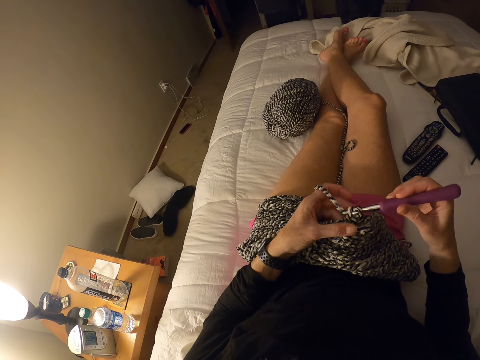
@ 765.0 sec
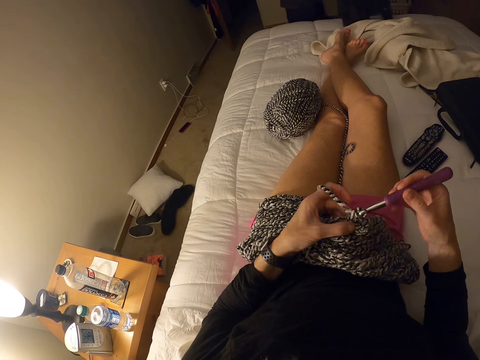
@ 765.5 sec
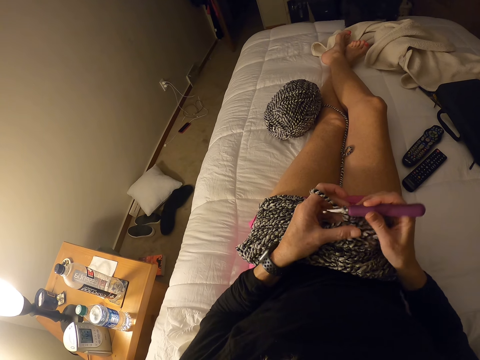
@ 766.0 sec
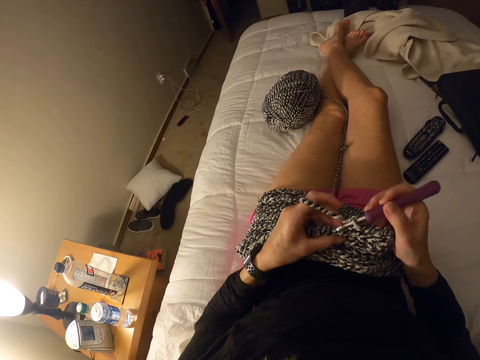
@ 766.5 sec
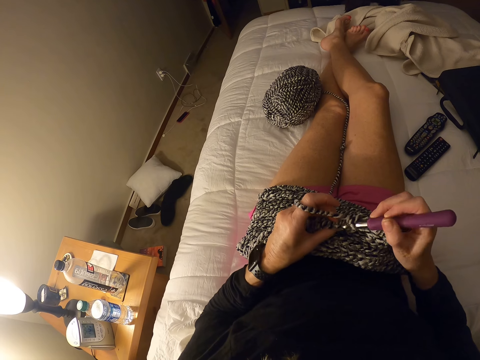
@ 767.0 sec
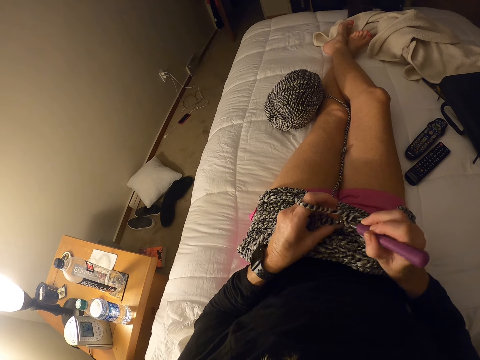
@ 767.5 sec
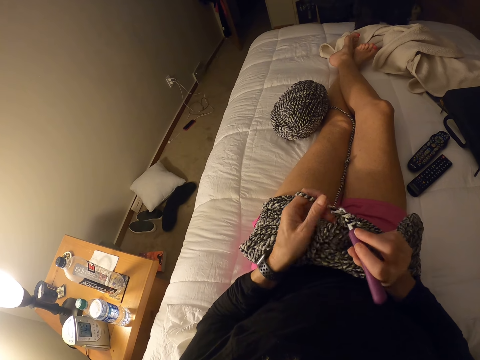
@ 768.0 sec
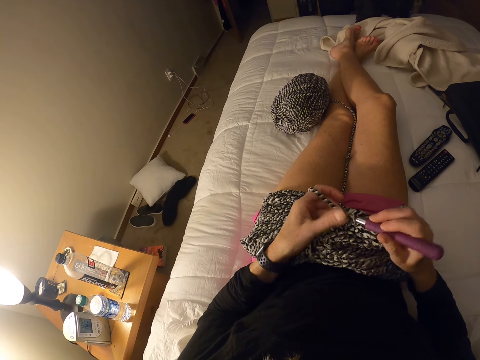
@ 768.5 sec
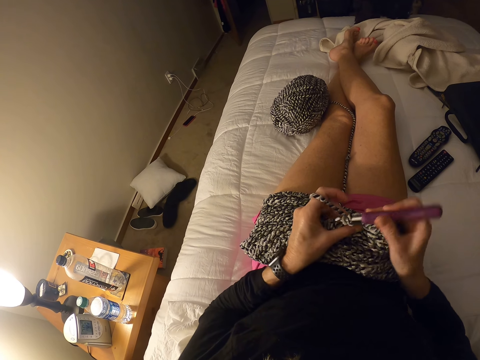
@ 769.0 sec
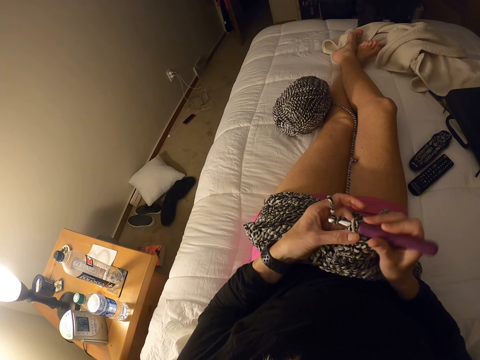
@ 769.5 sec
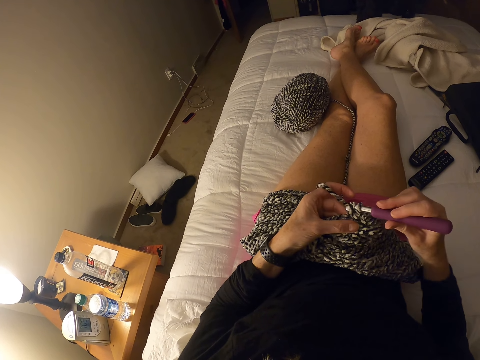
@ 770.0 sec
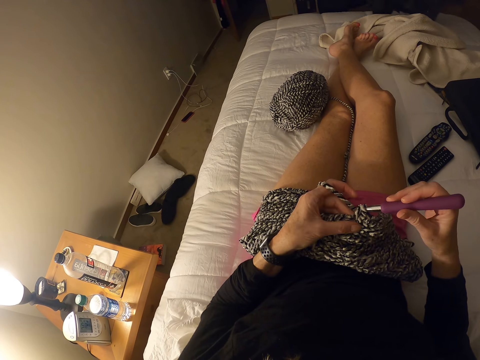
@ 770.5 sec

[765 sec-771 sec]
The man moves around the room.

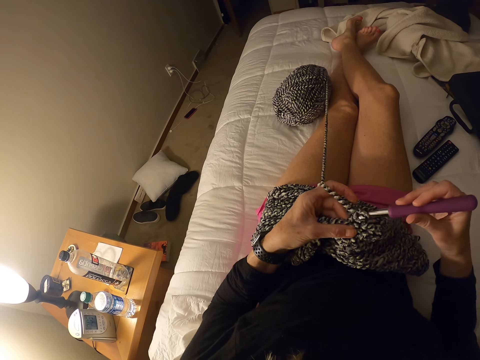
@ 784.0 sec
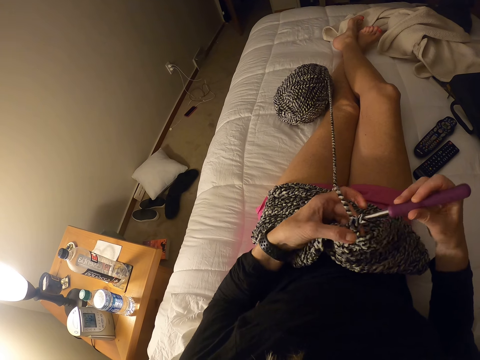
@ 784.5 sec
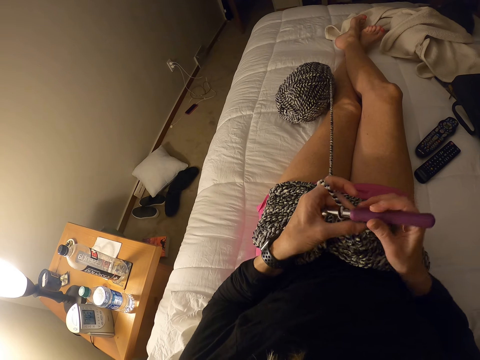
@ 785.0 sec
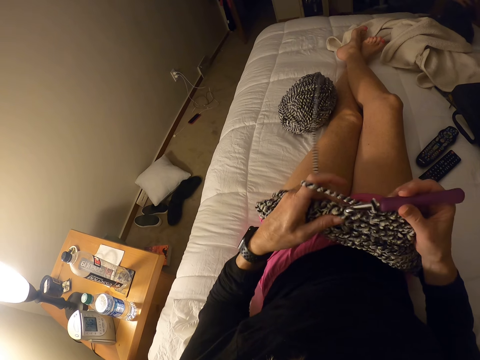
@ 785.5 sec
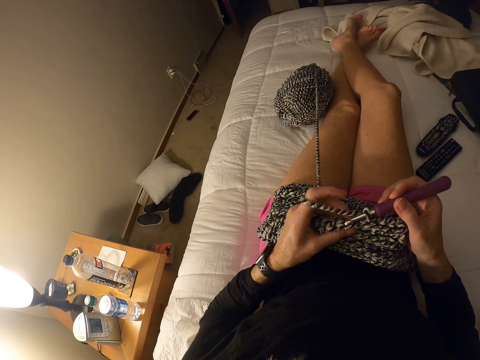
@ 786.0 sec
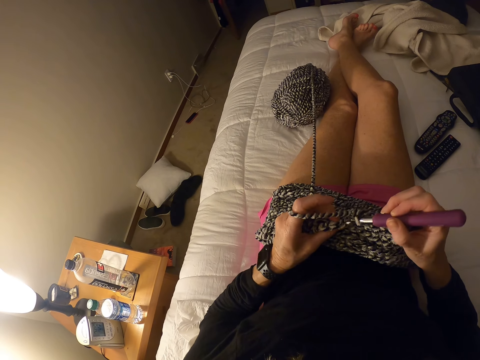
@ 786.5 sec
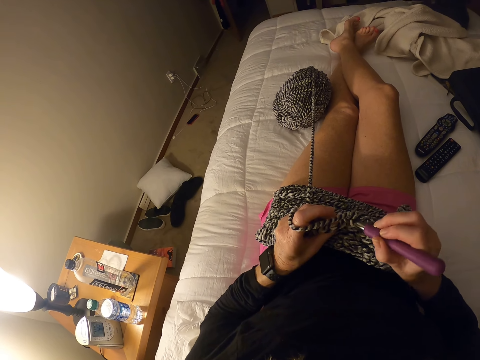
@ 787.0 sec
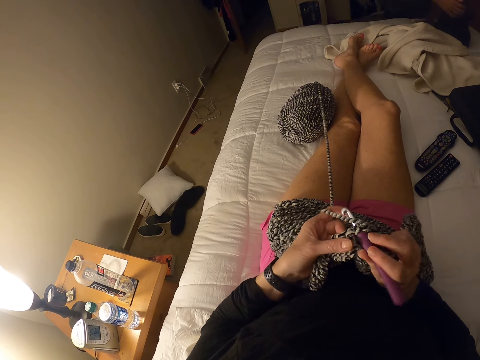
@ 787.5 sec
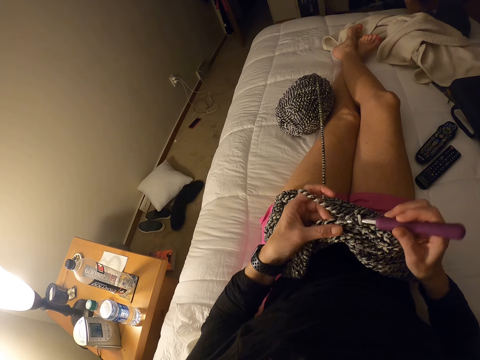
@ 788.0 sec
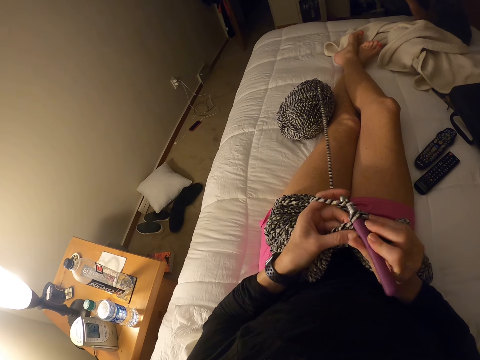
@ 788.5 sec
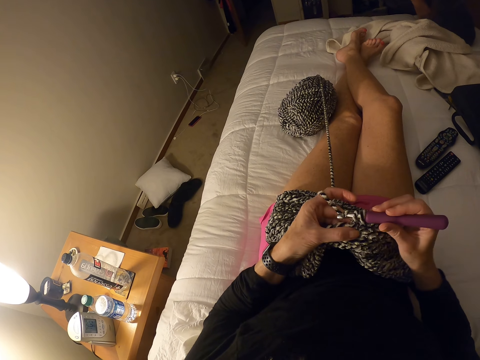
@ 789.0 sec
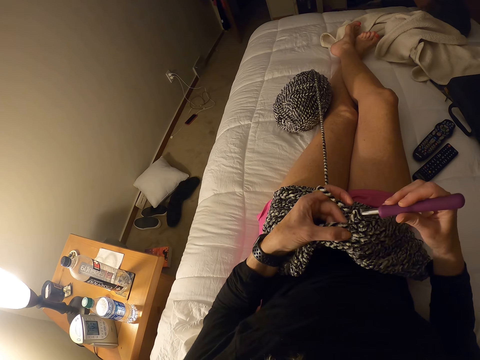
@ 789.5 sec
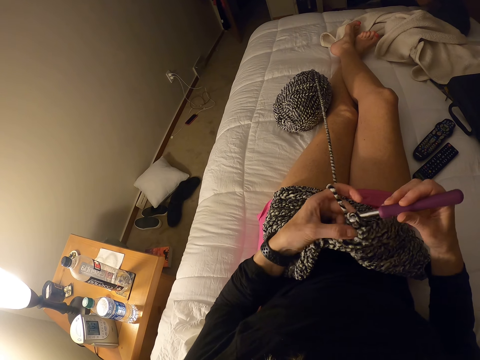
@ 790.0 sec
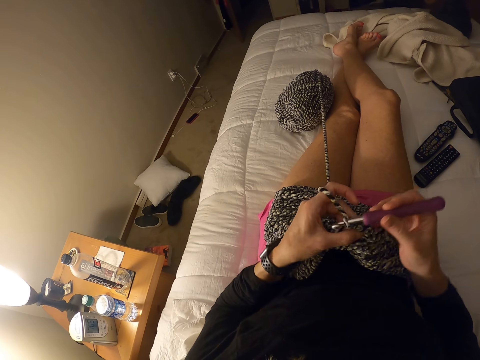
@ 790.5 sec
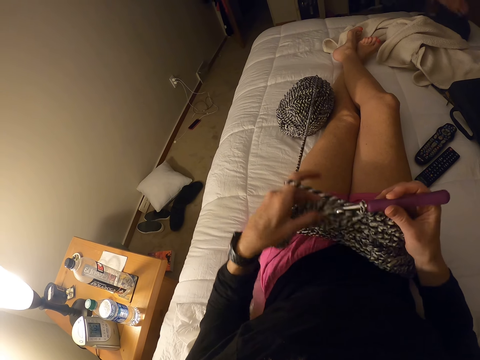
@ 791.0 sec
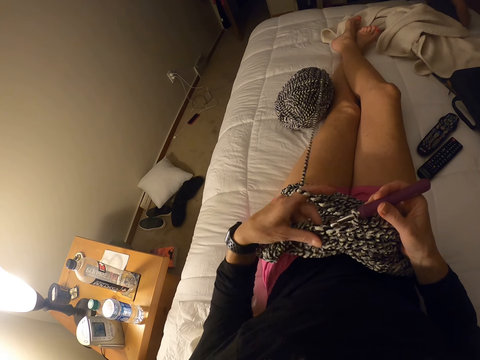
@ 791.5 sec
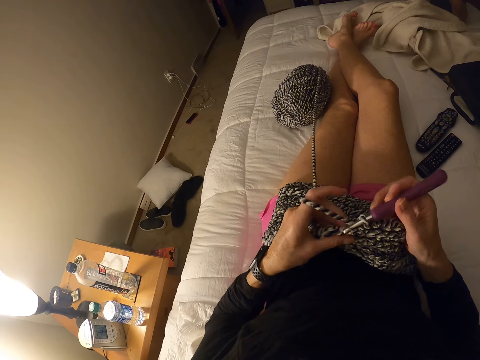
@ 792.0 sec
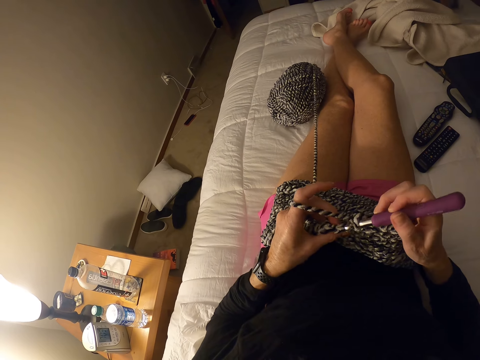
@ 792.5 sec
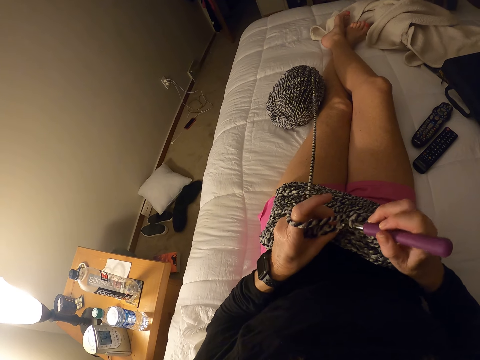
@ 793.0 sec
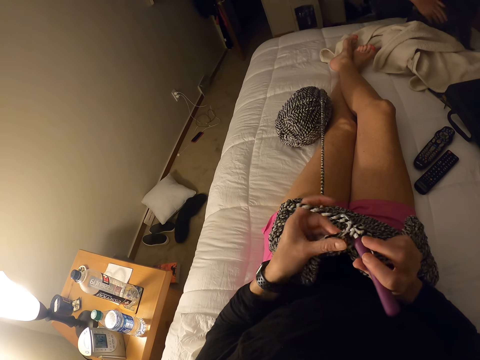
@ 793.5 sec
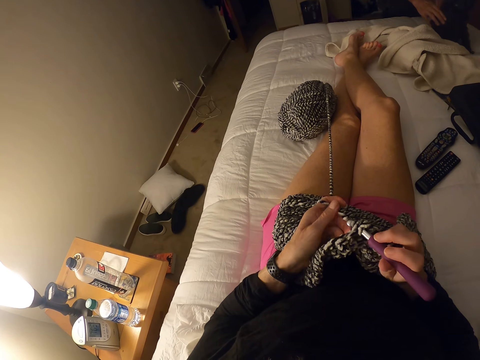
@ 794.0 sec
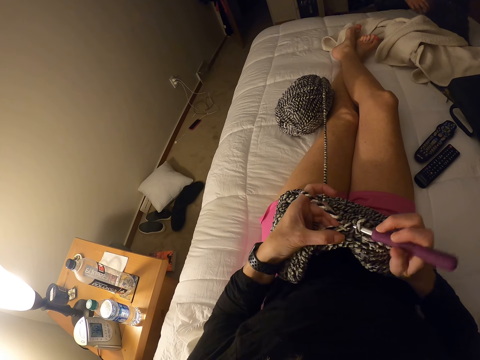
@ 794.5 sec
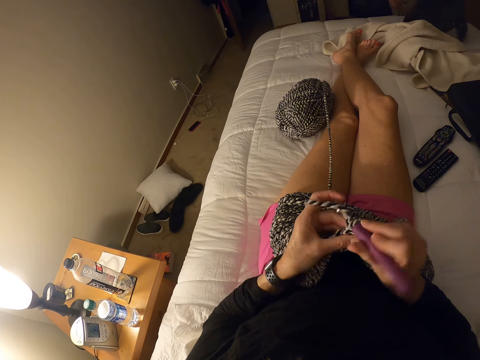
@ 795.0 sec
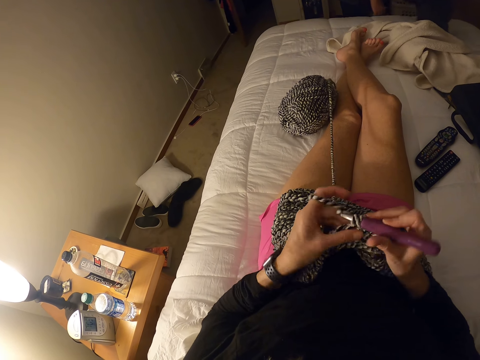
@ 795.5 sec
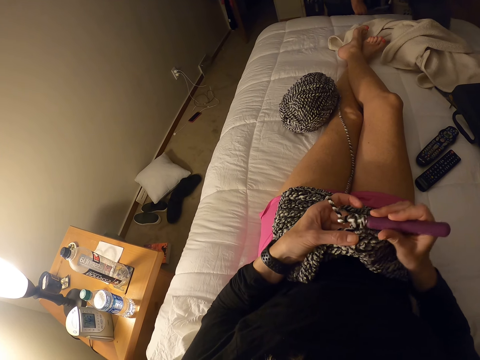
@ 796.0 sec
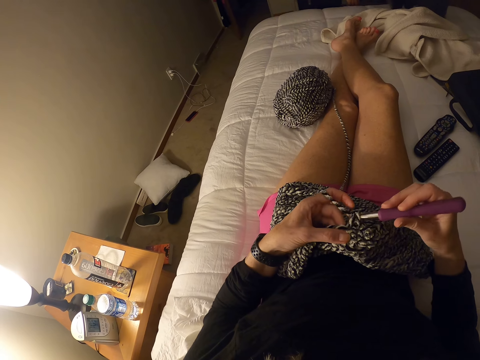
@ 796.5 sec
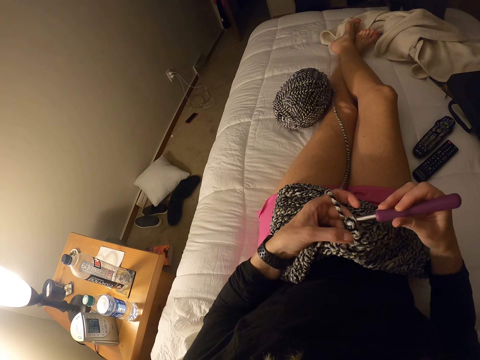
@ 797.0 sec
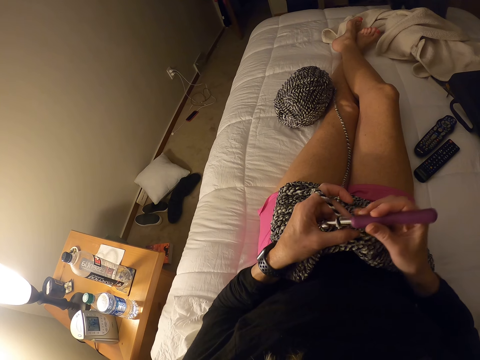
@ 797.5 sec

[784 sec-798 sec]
The camera wearer straightens the sweater fabric. They knit the sweater fabric. They straighten the sweater fabric. They knit the sweater fabric.

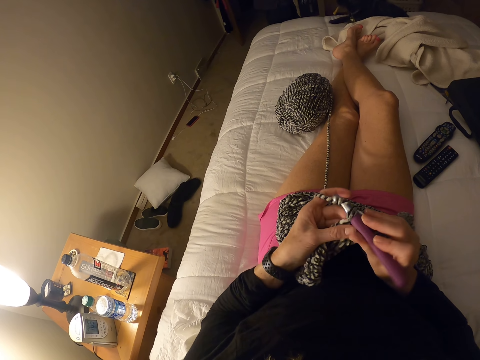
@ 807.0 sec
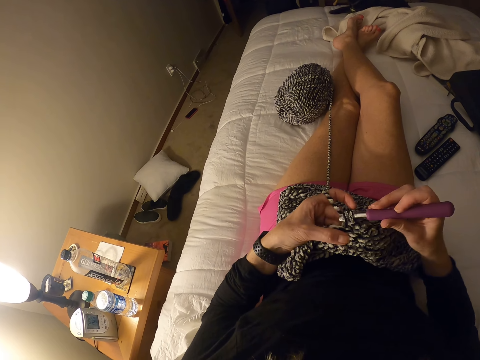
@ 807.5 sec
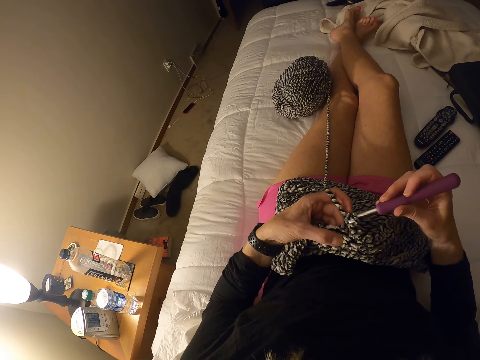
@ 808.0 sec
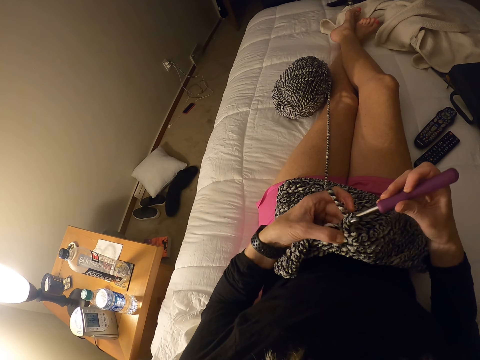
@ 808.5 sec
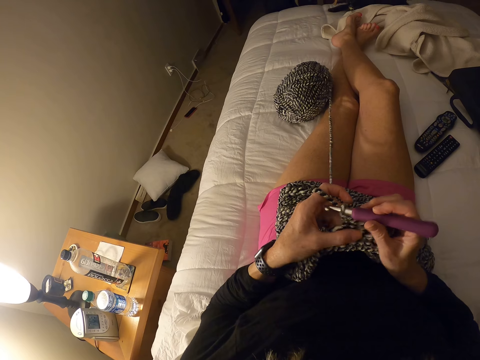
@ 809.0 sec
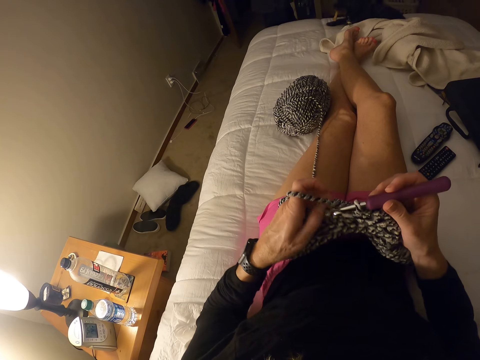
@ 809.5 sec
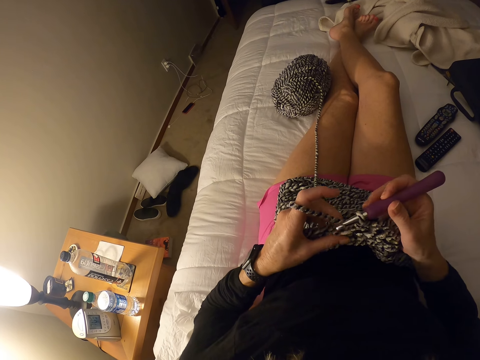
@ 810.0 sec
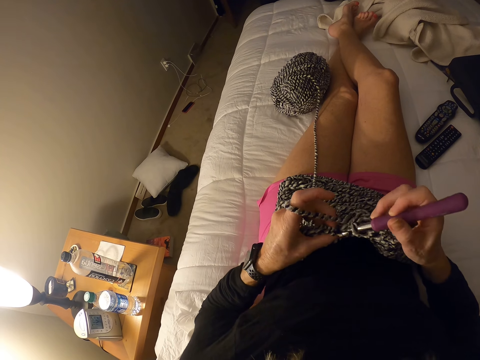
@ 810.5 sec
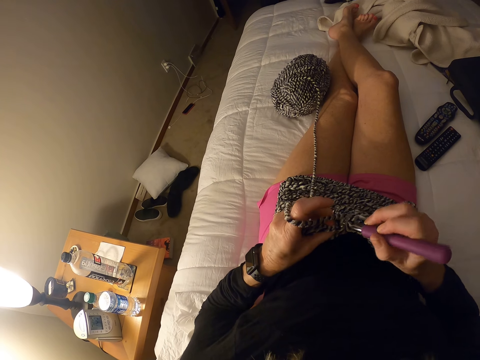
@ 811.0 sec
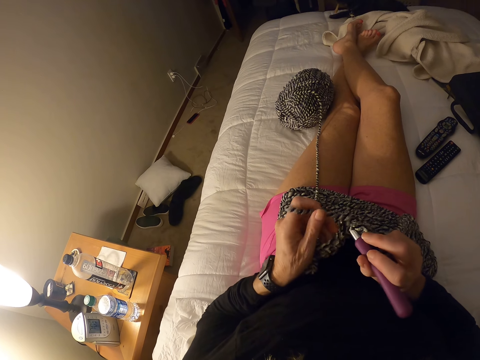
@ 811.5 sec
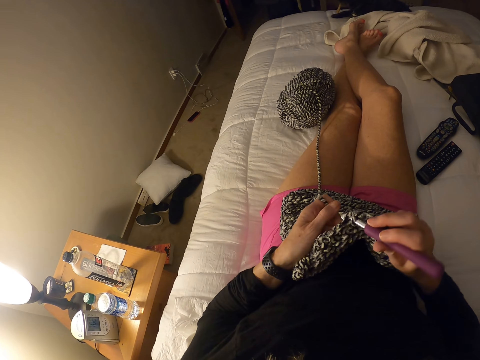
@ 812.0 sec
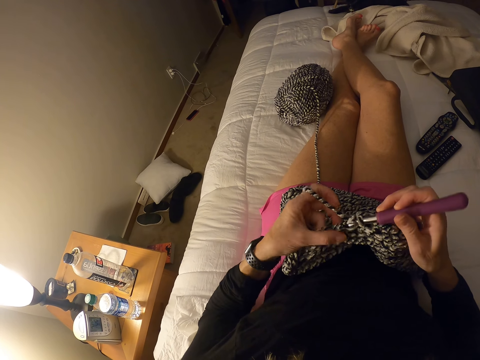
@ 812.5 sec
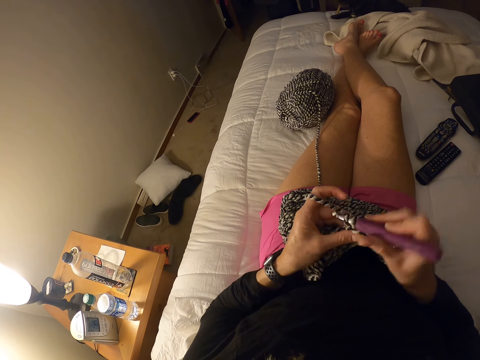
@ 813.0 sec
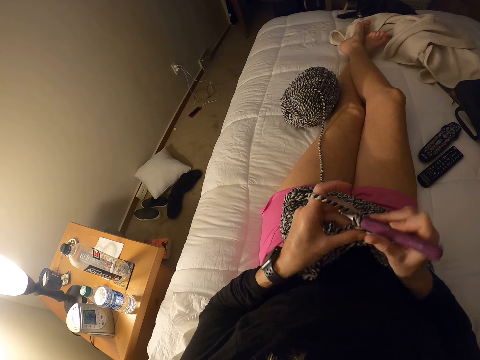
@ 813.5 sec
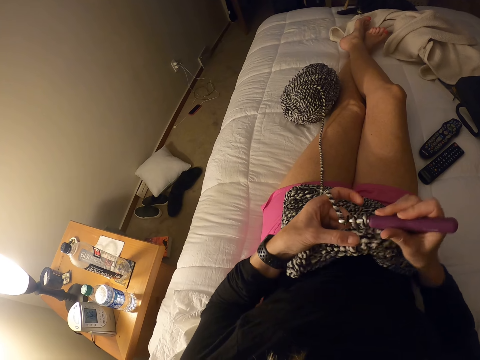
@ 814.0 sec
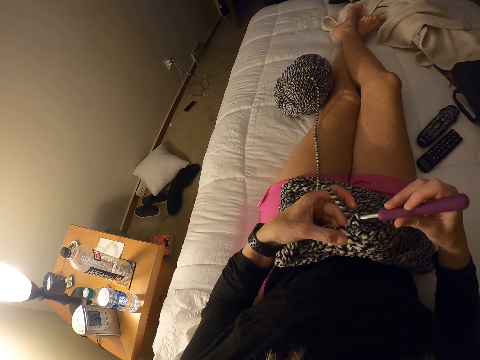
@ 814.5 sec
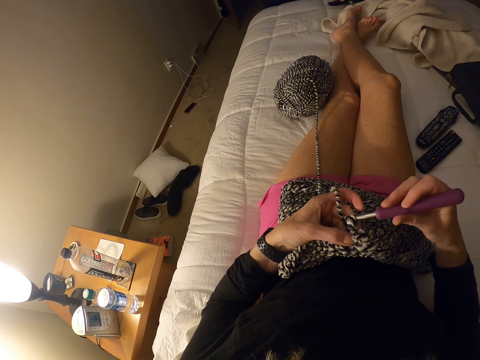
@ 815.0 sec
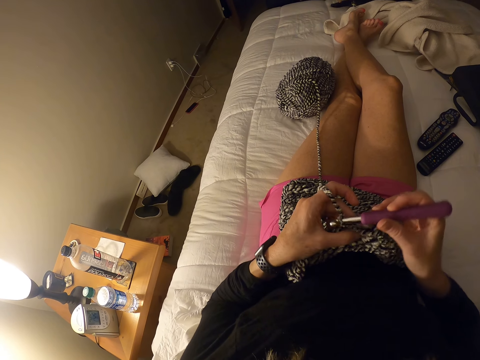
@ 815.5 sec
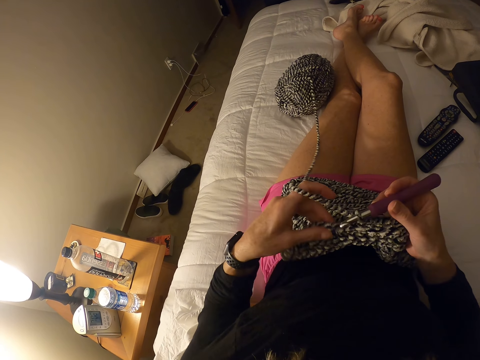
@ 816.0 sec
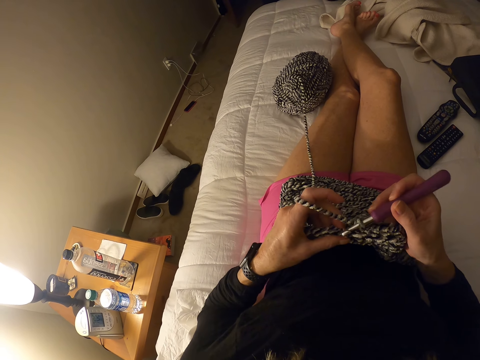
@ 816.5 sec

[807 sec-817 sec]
The camera wearer straightens the sweater fabric. They knit the sweater fabric.
